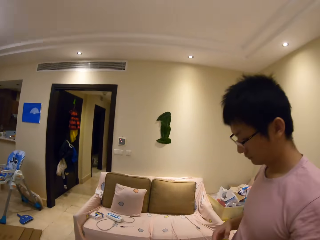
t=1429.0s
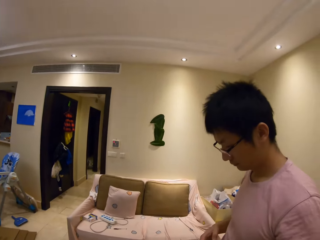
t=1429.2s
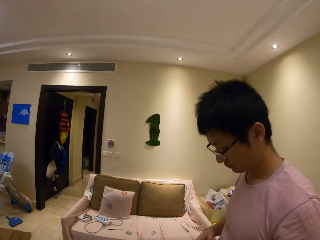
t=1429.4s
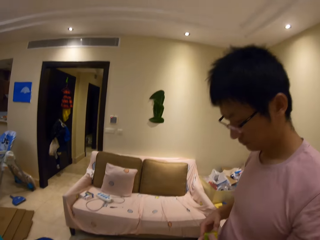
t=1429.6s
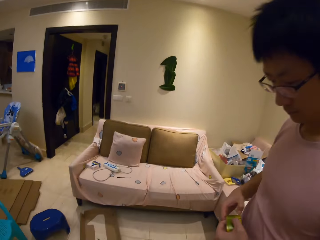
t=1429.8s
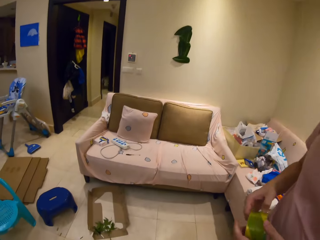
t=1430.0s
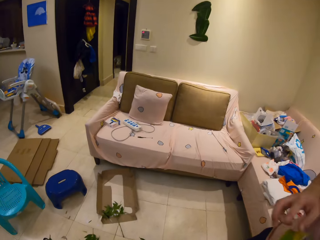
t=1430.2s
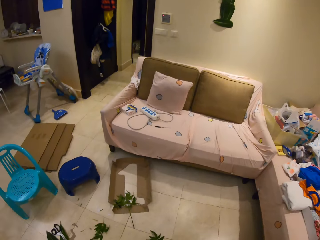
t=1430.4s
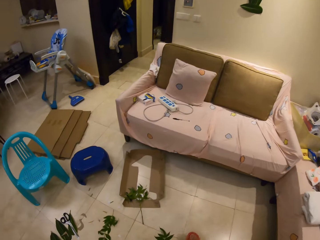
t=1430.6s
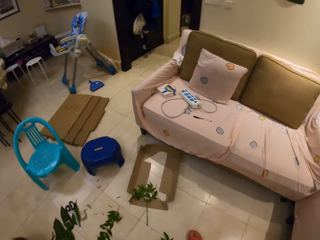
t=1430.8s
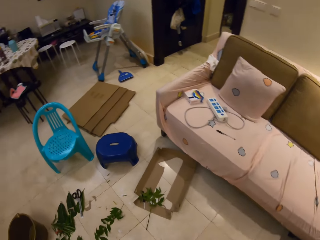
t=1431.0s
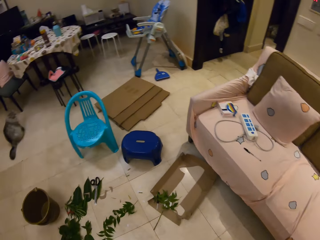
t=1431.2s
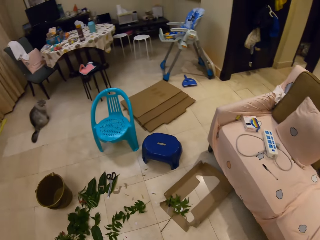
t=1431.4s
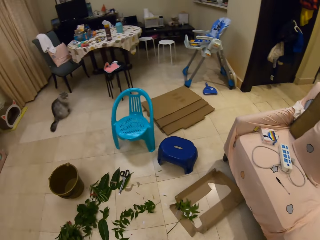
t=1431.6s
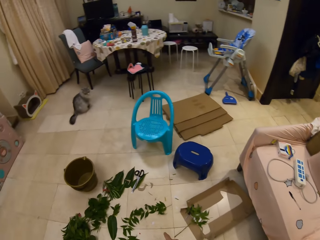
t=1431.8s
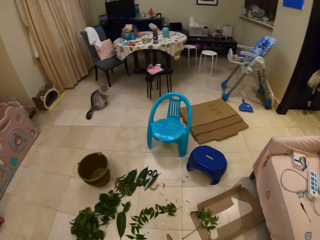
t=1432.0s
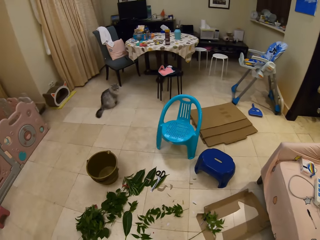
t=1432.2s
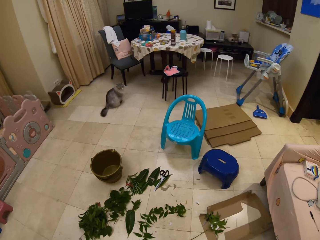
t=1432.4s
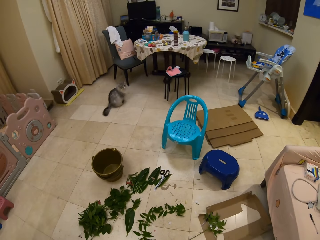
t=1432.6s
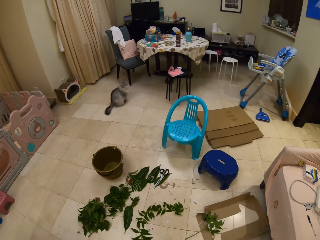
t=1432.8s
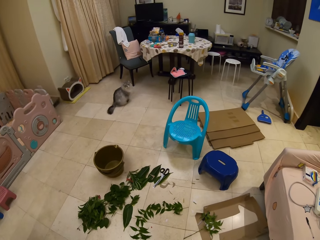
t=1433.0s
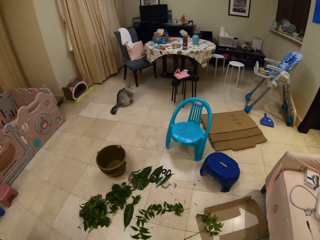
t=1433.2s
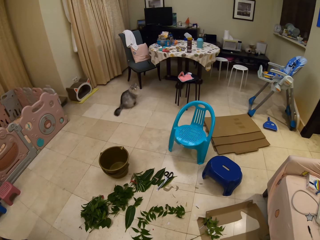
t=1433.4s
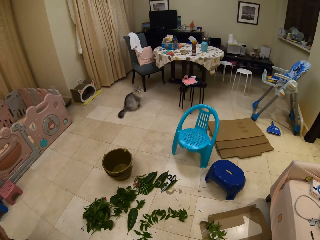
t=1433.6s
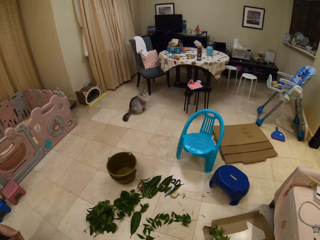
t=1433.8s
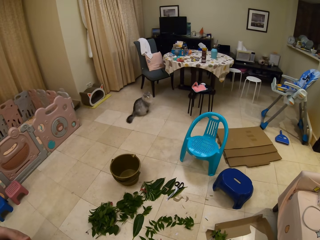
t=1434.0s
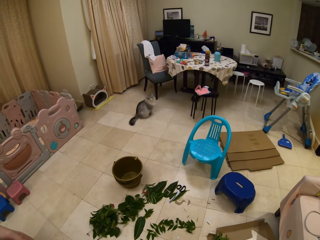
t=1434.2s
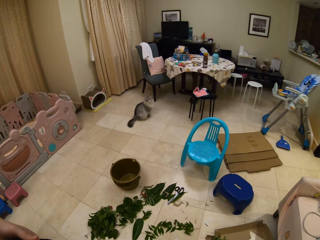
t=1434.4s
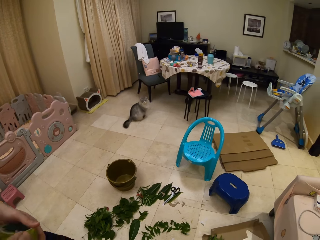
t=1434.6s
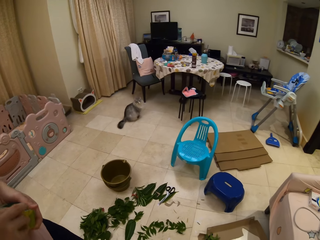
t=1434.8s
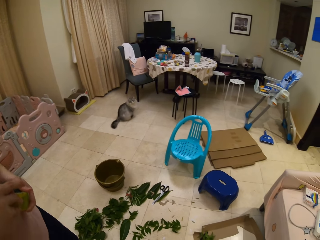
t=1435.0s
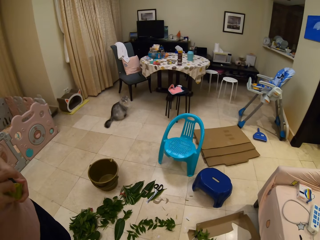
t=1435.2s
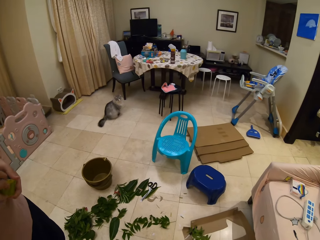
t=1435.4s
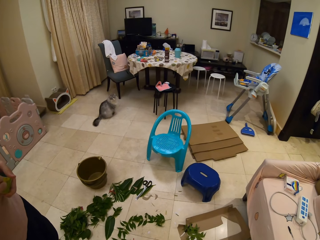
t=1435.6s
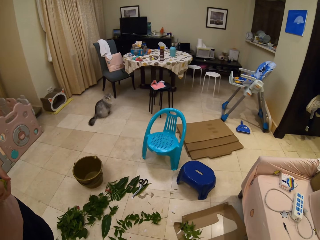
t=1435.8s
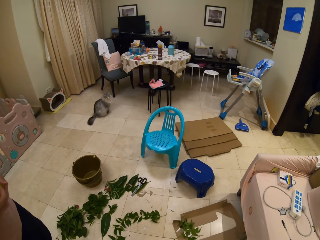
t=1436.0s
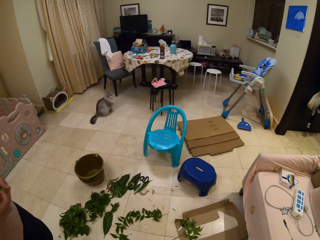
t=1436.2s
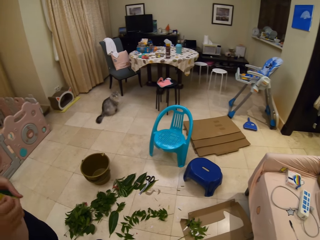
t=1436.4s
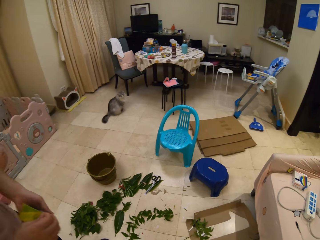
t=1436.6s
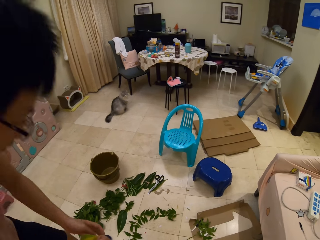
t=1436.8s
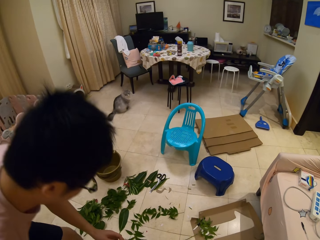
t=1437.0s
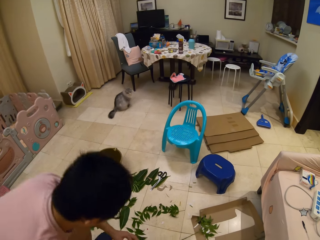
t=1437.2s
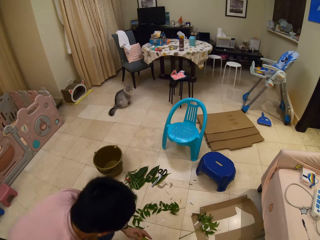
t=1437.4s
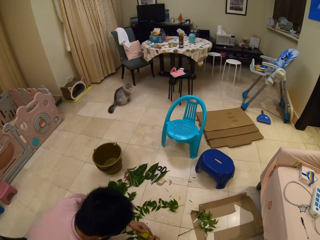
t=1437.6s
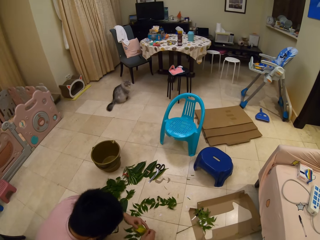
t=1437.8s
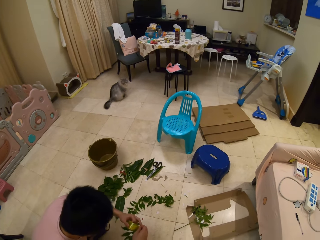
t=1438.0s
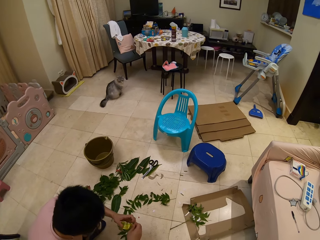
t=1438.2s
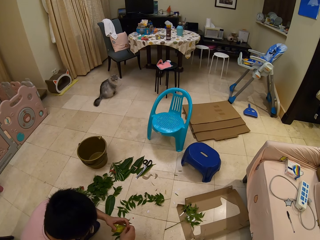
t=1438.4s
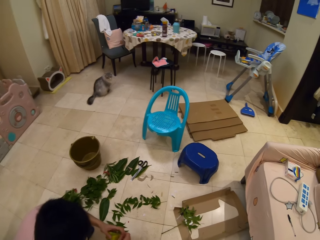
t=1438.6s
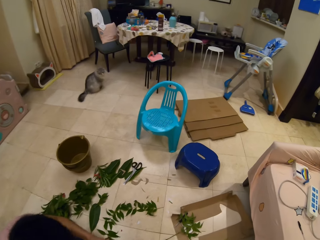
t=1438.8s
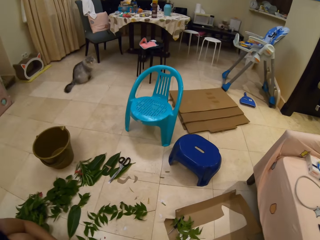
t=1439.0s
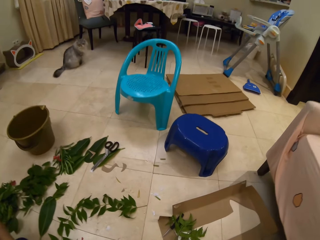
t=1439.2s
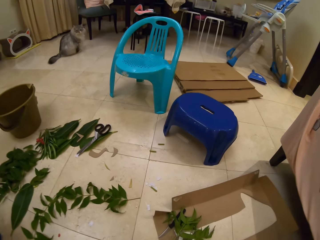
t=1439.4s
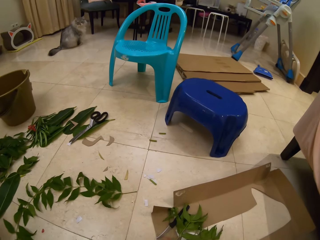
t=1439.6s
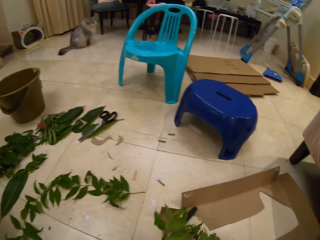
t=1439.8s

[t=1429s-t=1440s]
The camera wearer looks at a person and speaks to the person. They look at plants on the floor and speak to the person. The person speaks to the camera wearer.

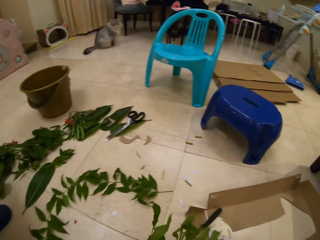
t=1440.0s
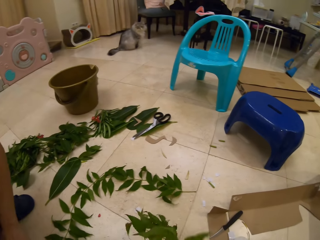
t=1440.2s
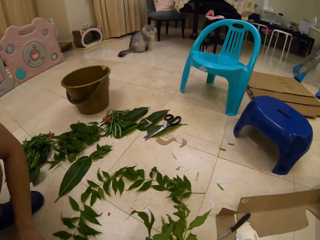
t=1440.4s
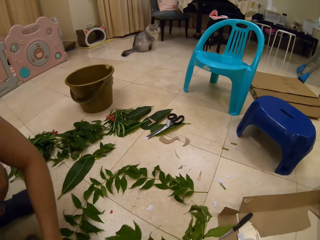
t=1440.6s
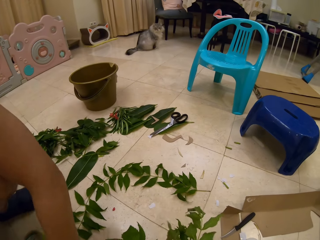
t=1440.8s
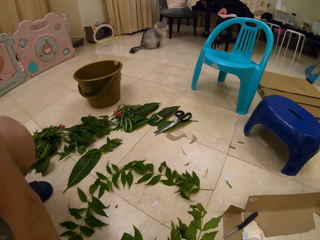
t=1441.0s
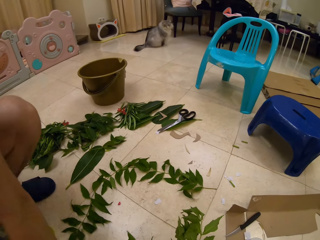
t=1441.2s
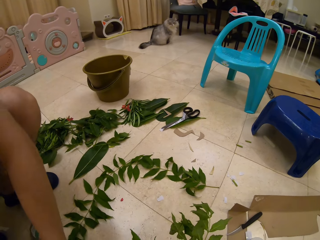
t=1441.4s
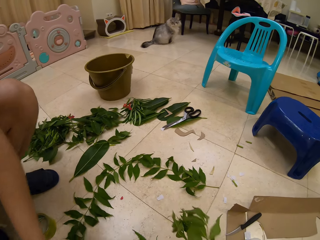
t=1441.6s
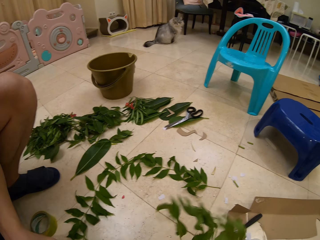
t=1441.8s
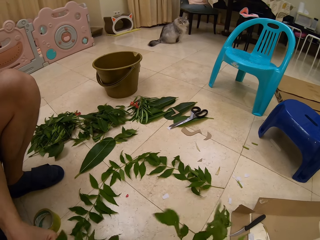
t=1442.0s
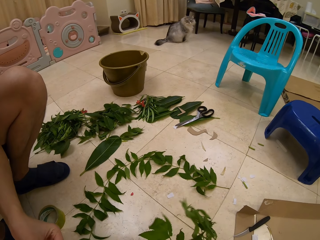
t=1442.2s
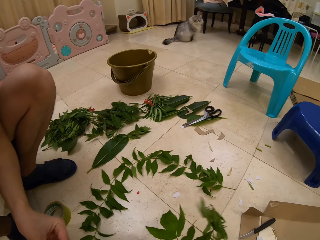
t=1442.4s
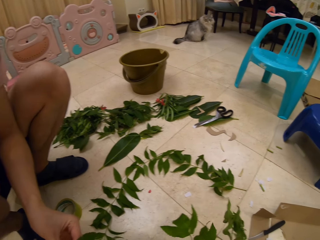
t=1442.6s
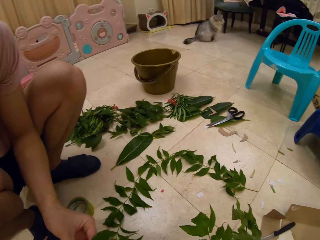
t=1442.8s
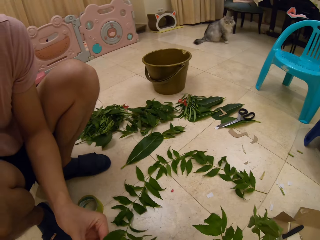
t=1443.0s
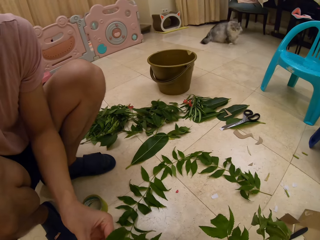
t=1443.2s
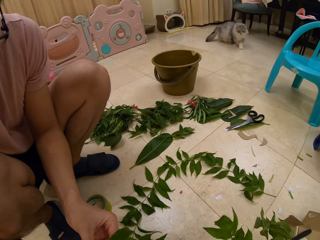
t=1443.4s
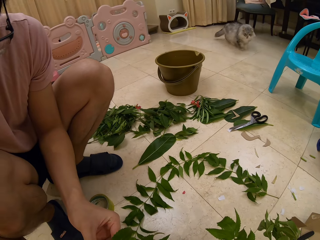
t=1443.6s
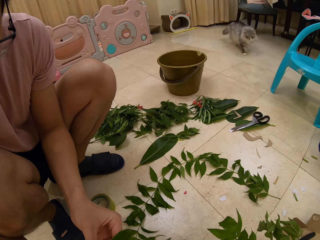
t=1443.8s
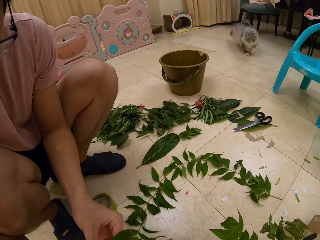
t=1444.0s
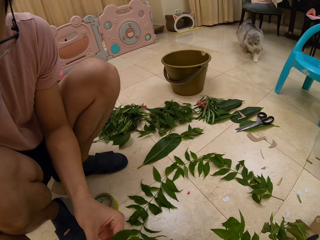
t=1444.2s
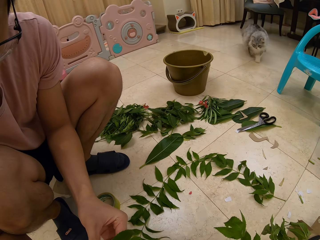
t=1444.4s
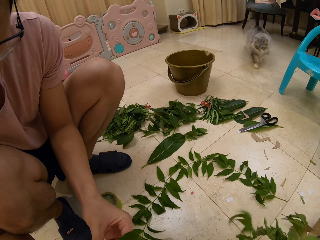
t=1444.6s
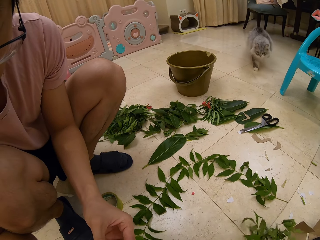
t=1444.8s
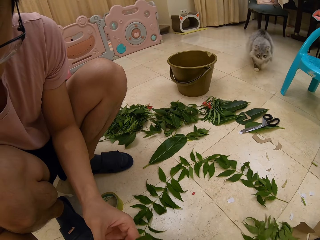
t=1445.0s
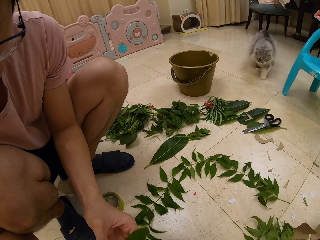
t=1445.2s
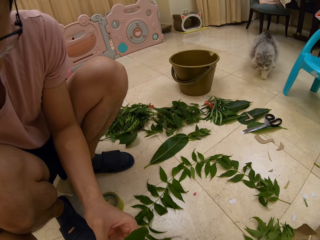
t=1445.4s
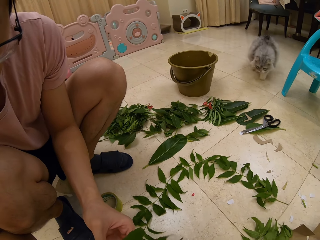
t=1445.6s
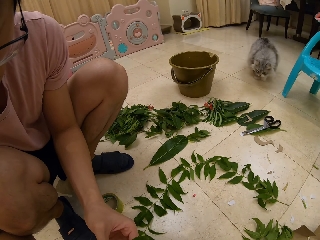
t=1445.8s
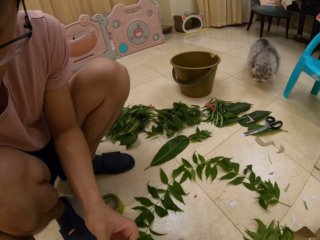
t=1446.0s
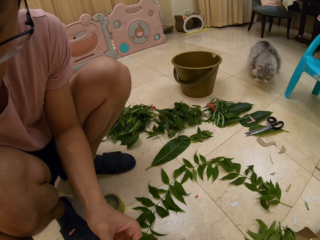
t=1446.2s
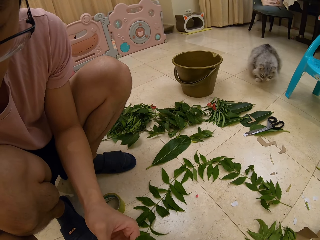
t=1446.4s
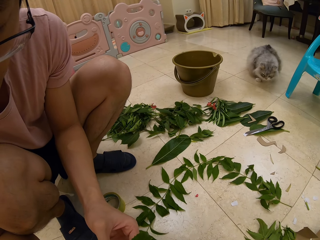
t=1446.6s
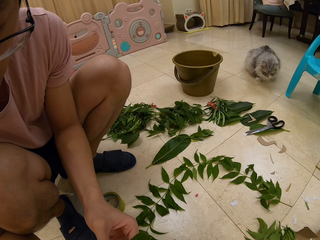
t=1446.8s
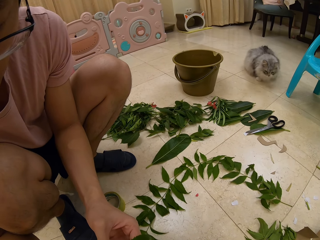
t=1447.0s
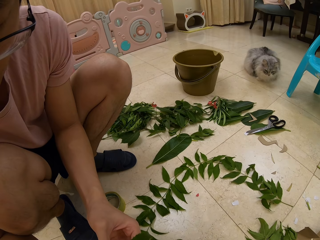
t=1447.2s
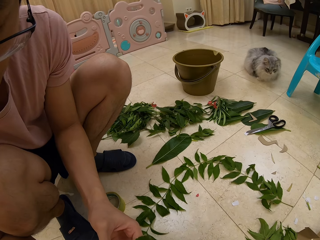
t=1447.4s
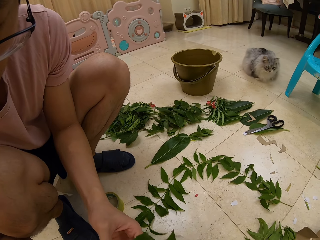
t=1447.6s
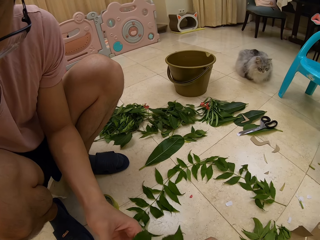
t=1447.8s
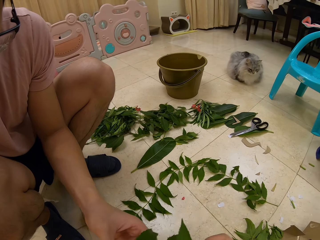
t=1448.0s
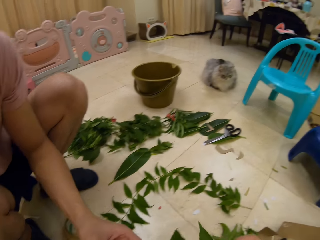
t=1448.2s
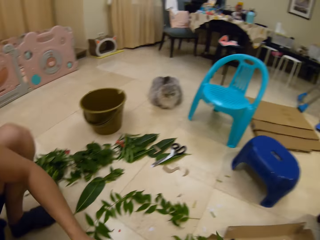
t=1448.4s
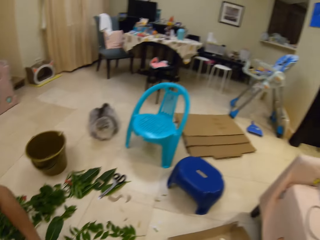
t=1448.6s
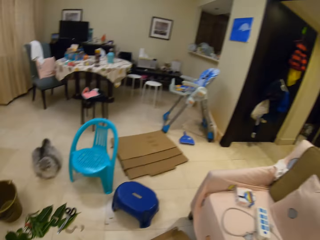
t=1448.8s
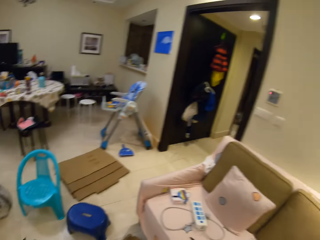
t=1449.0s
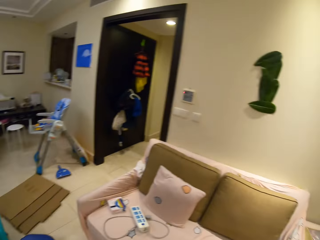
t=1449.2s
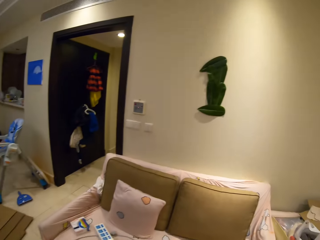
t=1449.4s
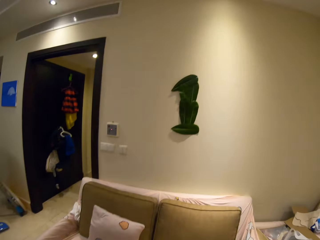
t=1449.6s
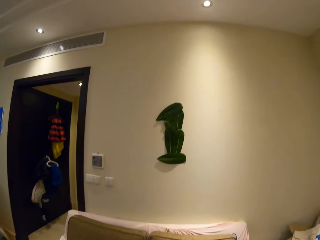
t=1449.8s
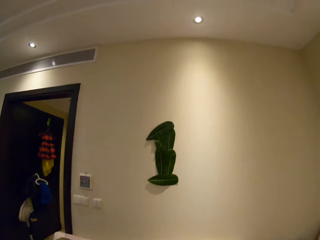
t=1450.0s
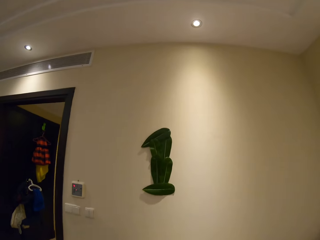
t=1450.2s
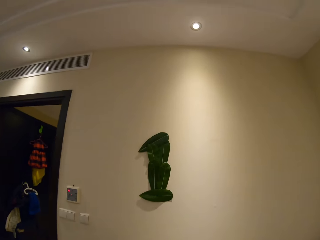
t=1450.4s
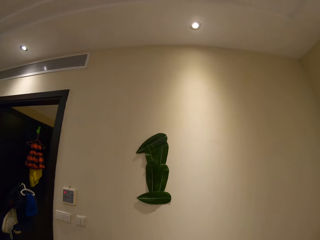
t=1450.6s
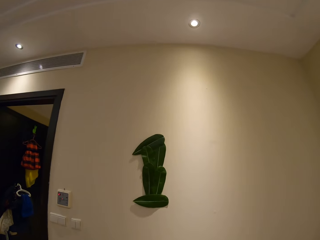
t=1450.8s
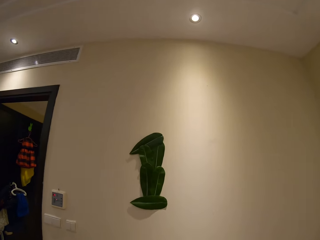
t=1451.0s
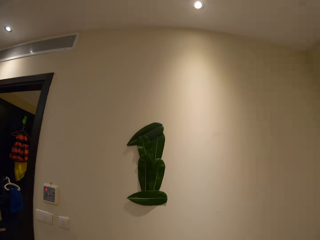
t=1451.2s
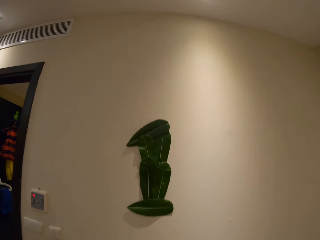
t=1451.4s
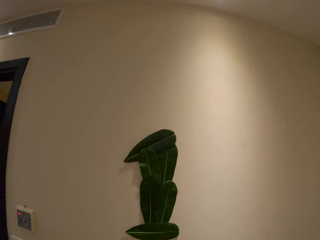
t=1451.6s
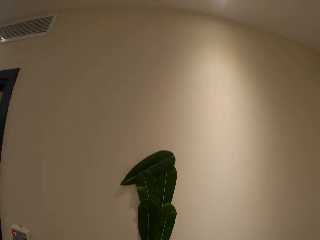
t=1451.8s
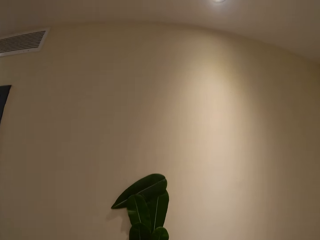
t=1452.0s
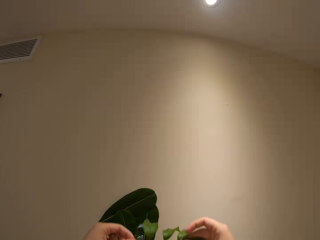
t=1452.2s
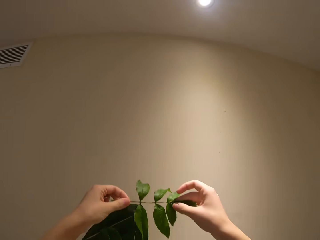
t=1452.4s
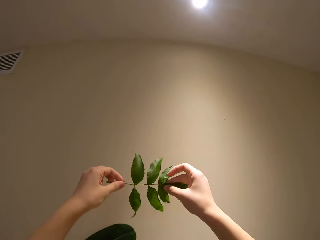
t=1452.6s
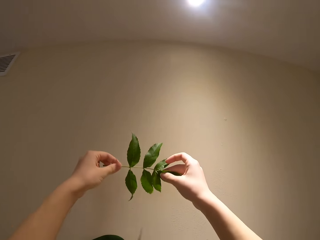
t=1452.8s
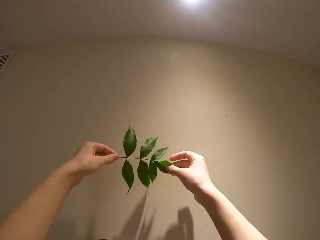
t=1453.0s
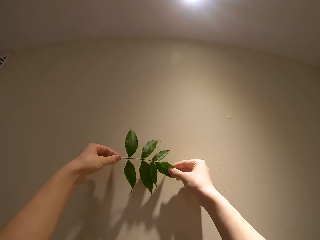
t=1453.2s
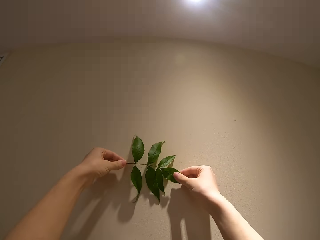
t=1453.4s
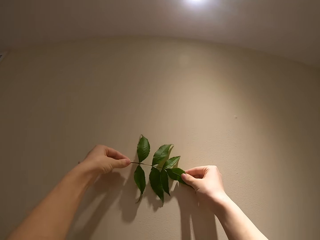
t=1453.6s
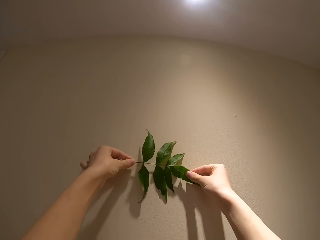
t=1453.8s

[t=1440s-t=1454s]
The camera wearer picks up plants on the floor and speaks to a person. The person touches leaves on the floor. The camera wearer moves in the room. The person speaks to the camera wearer. The camera wearer looks at a plant decoration on the wall and walks. The person puts a piece of the leaf on the wall with tape and moves in the room.
